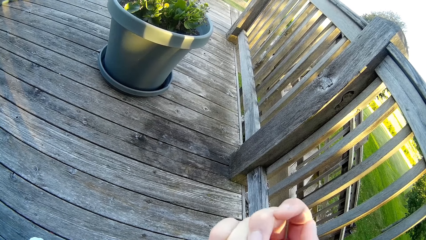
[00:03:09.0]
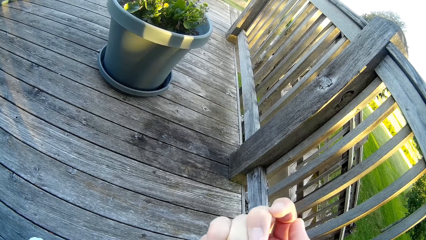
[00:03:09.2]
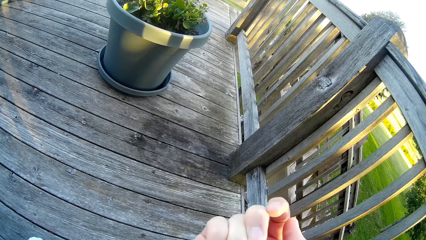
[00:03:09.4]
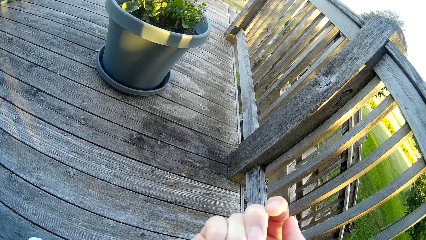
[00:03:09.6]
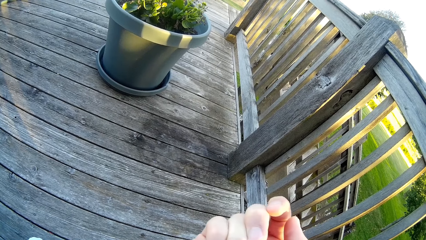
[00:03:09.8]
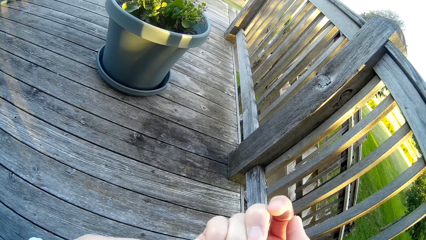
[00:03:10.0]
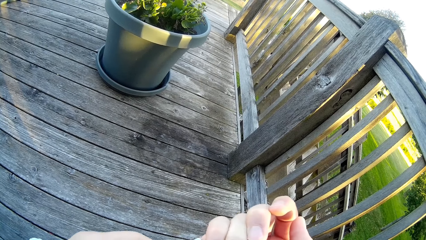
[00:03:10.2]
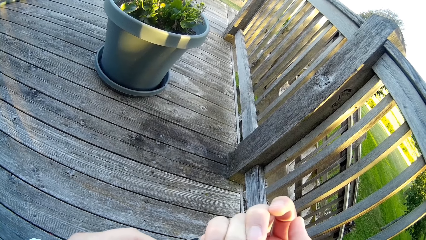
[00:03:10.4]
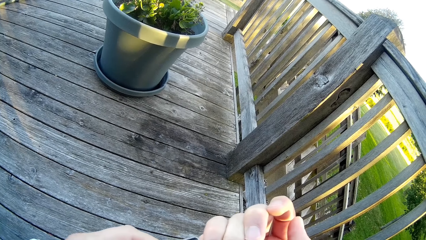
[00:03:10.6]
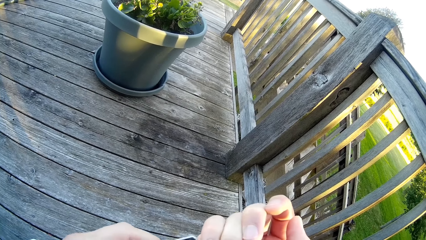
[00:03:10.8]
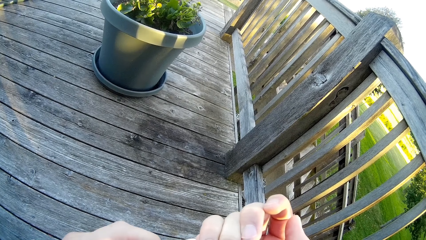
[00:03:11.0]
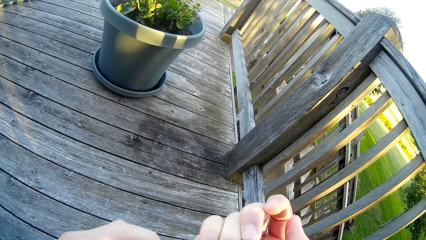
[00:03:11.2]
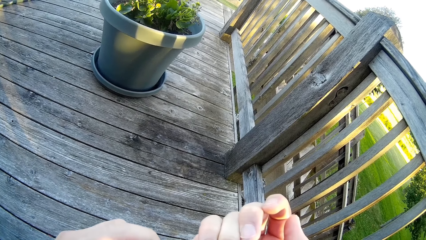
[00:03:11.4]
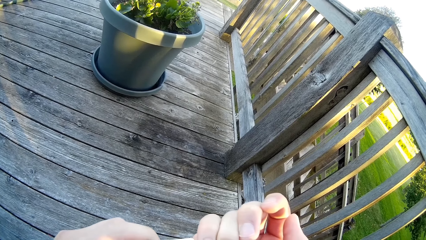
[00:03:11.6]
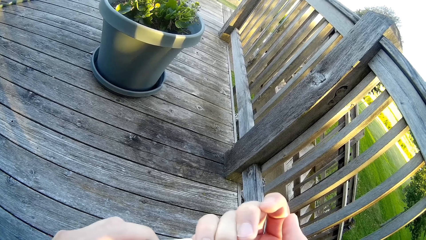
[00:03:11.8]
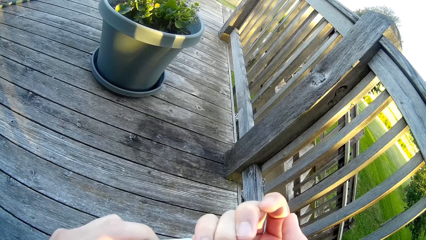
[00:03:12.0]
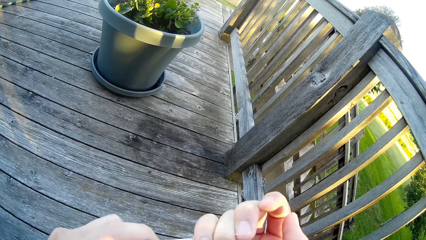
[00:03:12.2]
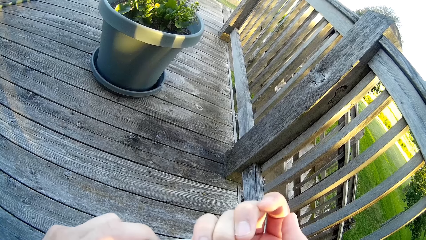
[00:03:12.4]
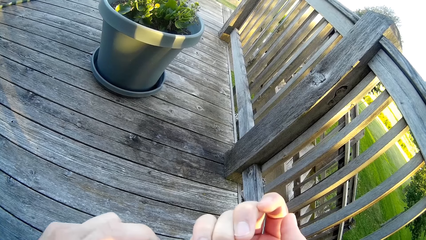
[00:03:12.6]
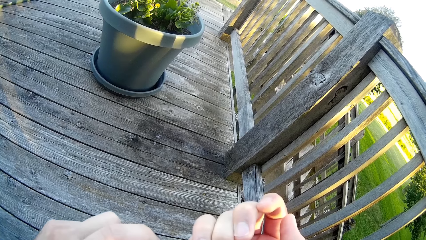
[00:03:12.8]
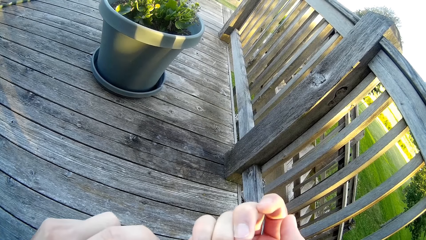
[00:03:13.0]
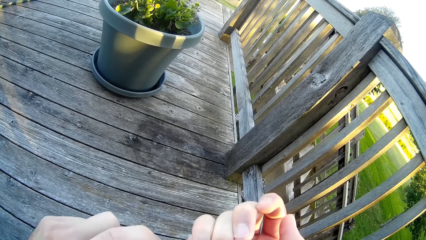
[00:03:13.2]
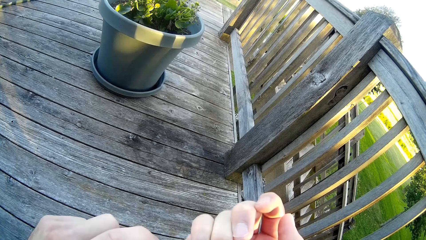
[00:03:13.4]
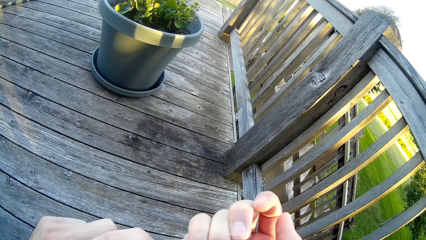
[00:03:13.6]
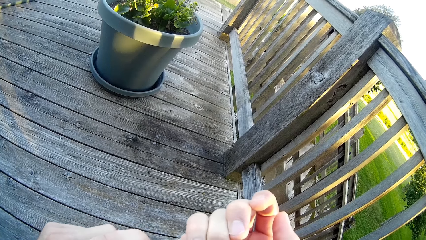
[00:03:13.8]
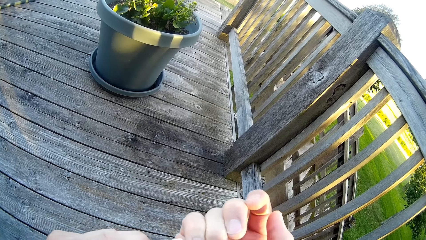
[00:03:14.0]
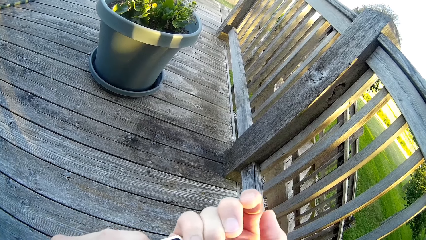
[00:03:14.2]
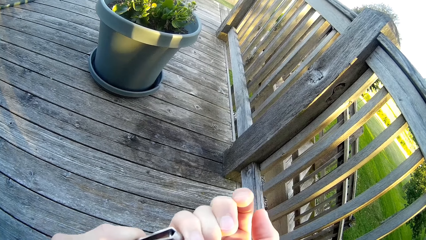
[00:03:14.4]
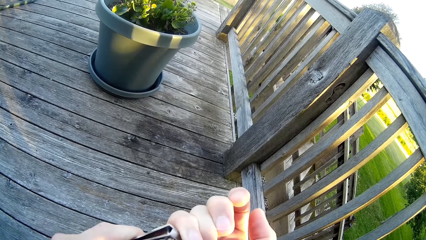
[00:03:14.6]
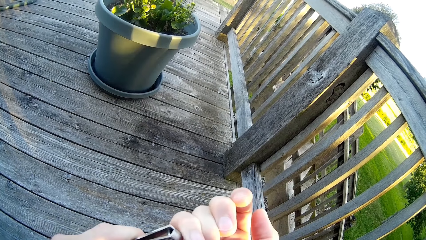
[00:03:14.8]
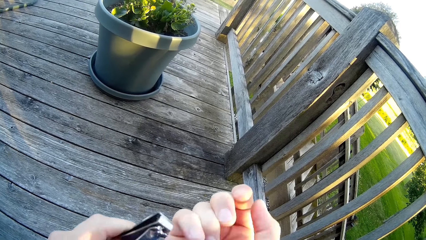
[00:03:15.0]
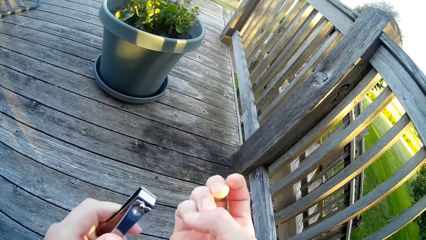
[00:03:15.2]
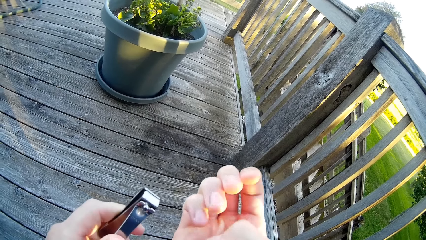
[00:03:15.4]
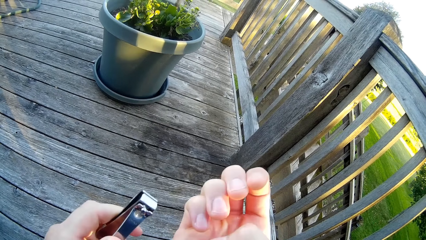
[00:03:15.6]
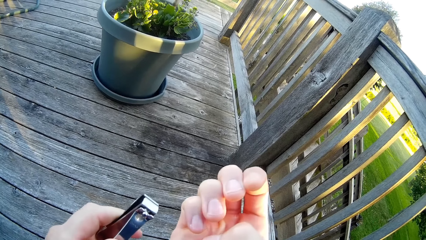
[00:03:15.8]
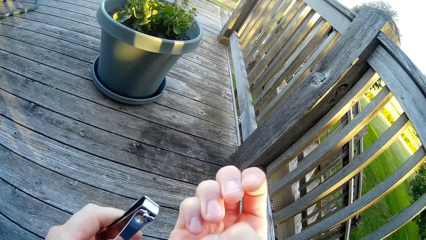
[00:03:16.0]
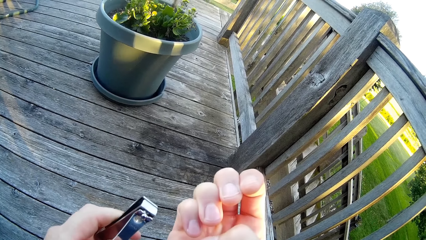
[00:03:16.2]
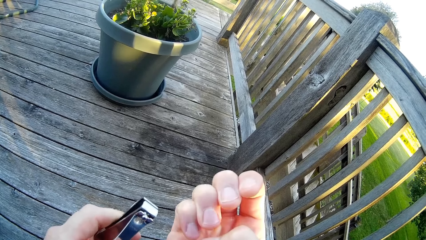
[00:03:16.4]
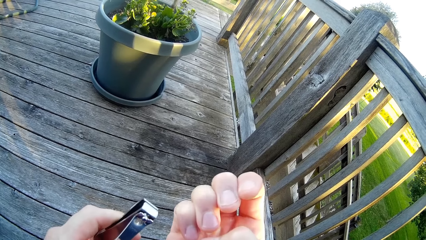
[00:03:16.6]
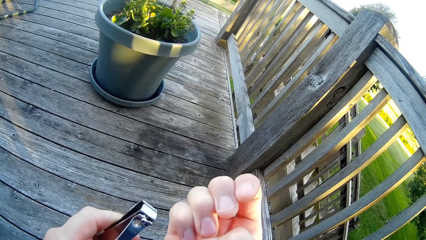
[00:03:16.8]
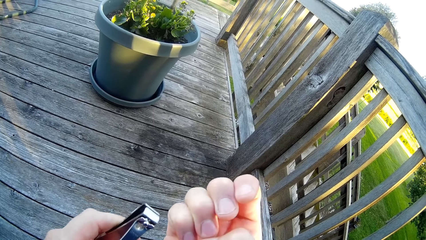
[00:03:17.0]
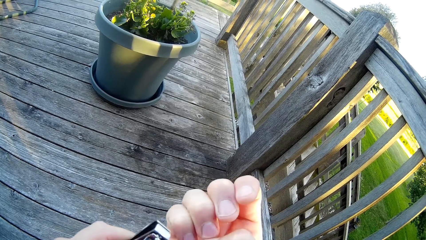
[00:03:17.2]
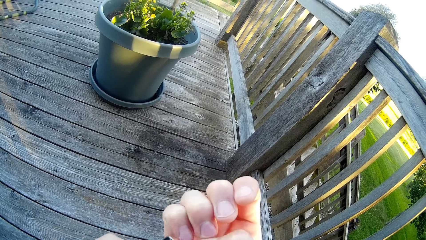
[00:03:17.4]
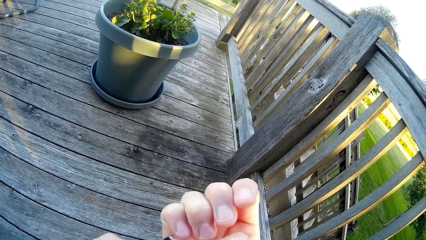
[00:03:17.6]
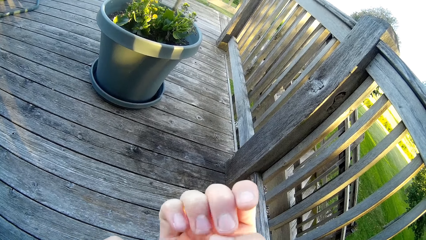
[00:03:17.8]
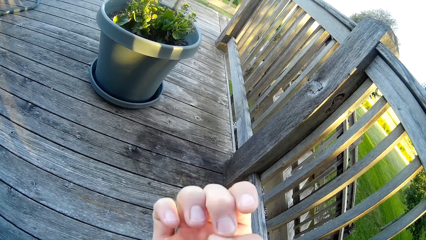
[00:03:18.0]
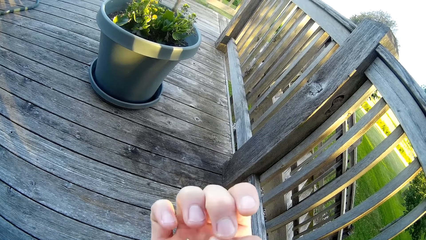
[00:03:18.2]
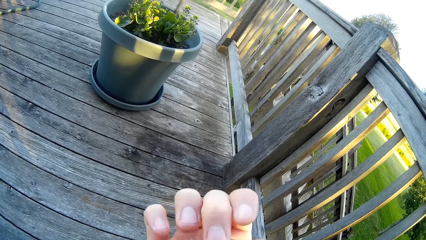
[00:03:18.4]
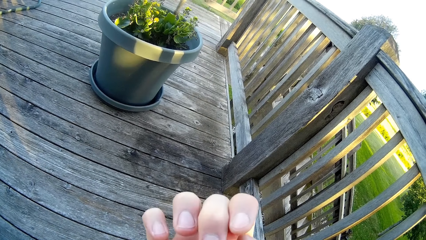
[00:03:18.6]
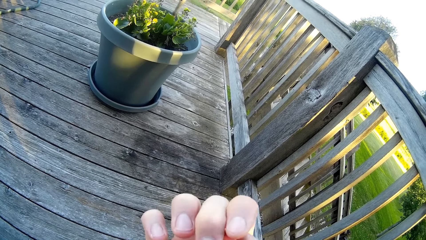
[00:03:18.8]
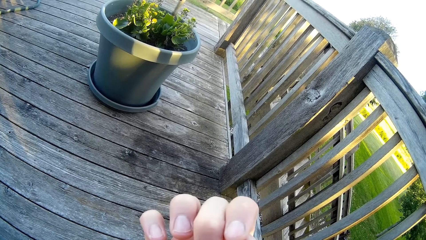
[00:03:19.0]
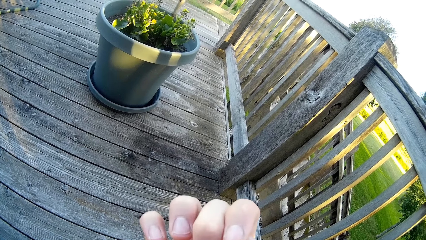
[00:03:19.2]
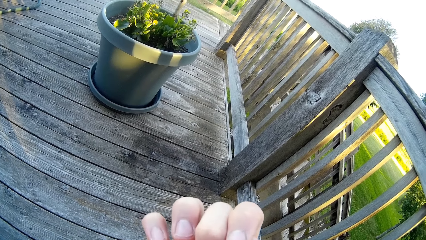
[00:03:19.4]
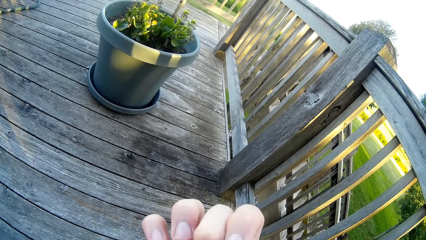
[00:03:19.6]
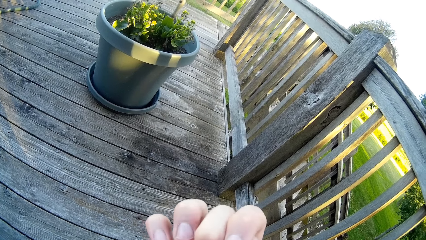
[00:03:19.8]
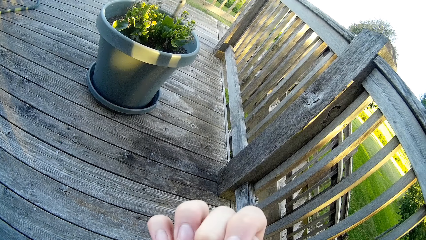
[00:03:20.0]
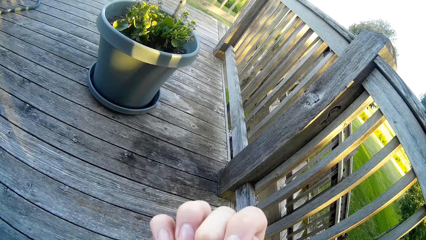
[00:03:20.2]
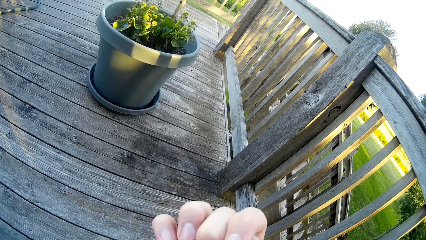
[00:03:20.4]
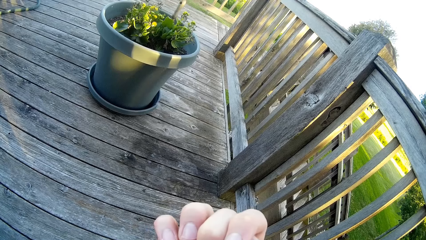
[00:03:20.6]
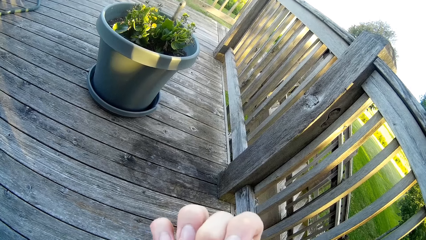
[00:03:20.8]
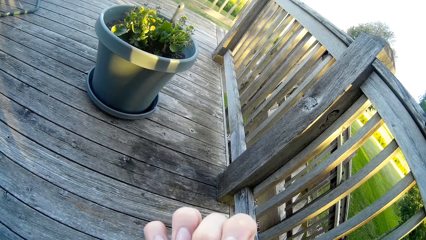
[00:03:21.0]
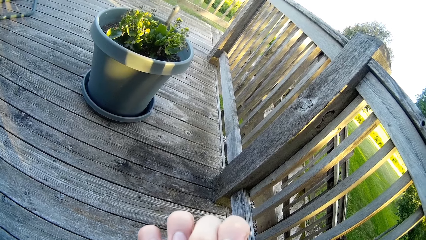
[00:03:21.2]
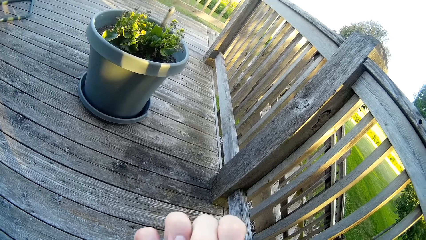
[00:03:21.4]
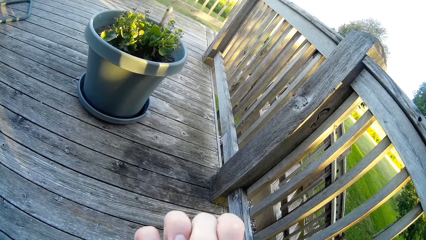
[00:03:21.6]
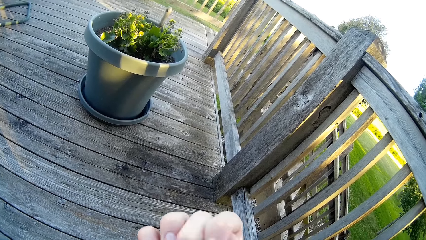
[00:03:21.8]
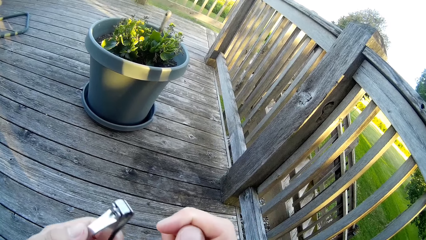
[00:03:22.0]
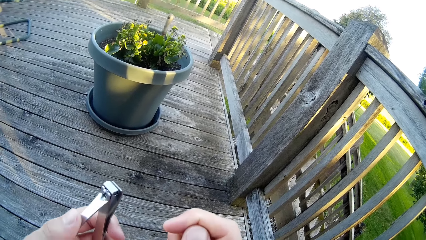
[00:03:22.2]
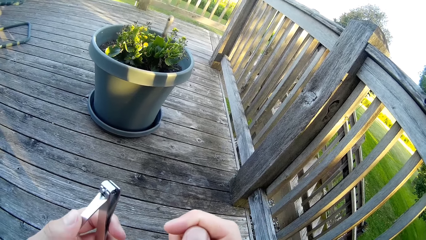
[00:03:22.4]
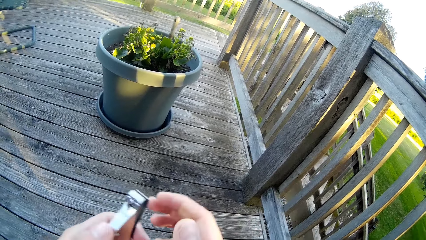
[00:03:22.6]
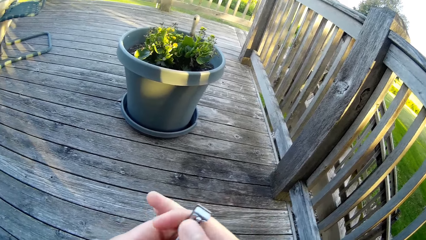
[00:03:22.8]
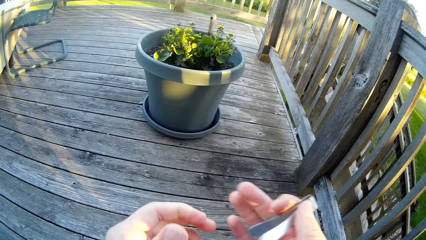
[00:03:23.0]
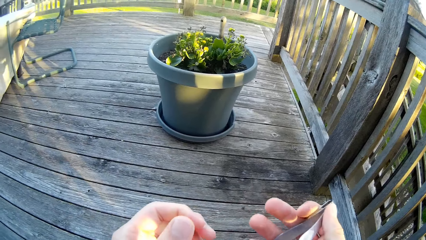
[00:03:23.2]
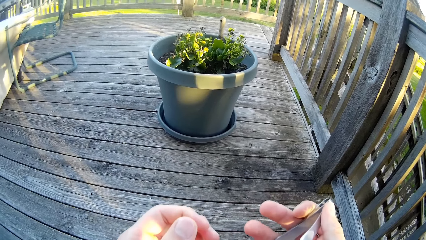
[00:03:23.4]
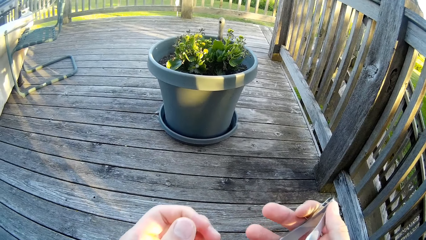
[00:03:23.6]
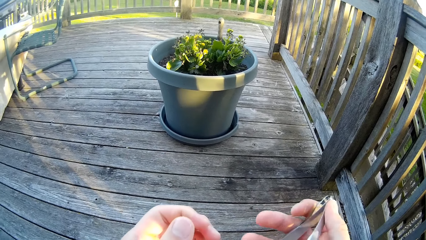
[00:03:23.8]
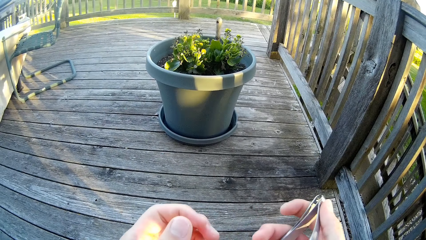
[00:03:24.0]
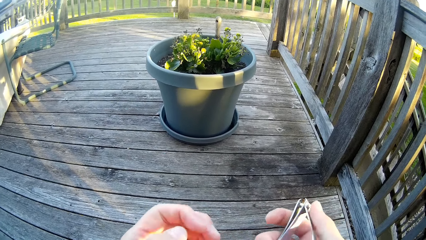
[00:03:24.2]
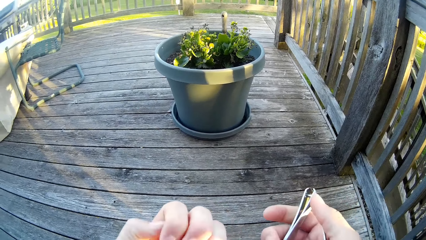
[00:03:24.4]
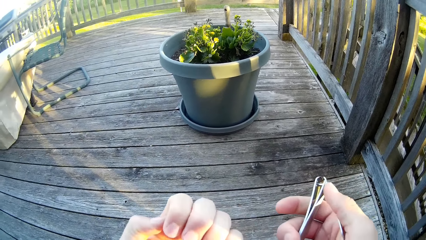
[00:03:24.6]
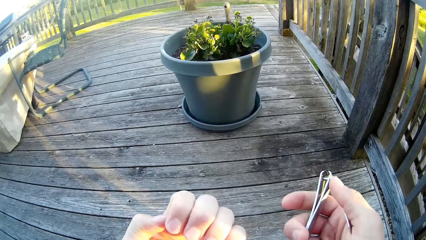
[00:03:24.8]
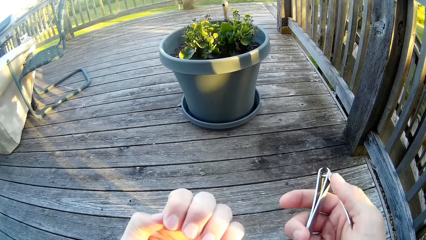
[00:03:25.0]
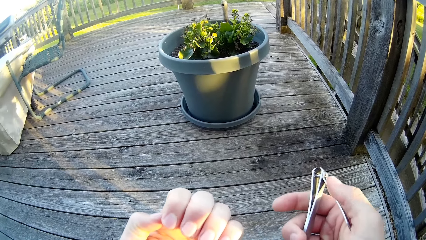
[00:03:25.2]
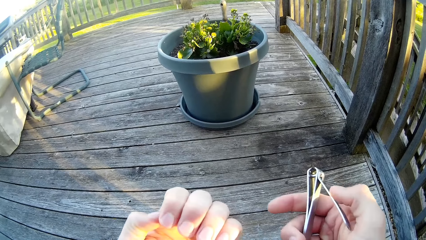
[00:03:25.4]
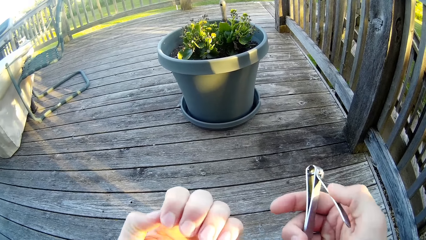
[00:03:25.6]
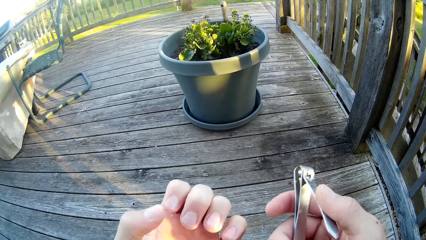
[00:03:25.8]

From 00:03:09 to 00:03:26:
The camera wearer cuts his right pinky fingernail with the nail cutter. He looks at the hand and wipes the nail with the hand. He looks at the hand. He moves fingers. He cuts his right middle fingernail with the nail cutter. He looks at the nail cutter. He takes the nail cutter with his right hand from his left hand. He looks at the hand and turns the hand. He looks at his left fingers.
